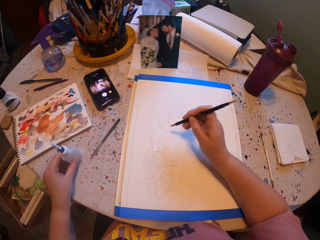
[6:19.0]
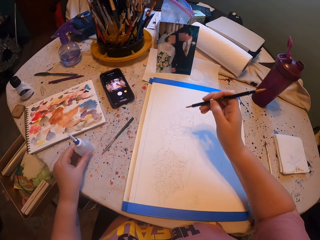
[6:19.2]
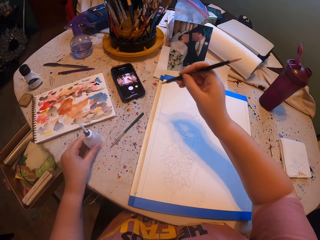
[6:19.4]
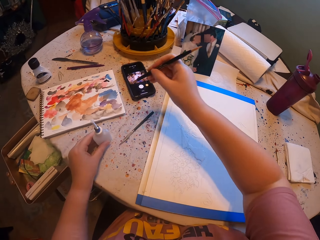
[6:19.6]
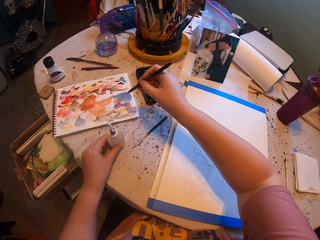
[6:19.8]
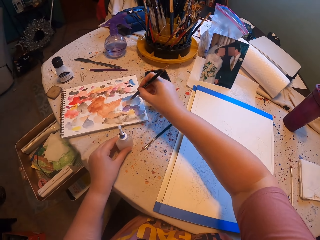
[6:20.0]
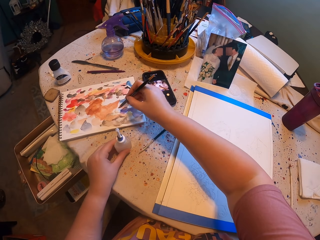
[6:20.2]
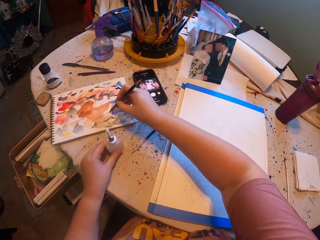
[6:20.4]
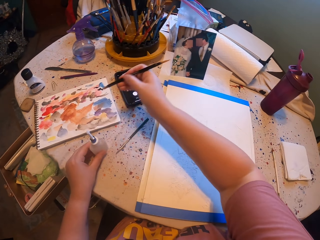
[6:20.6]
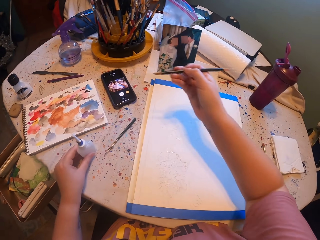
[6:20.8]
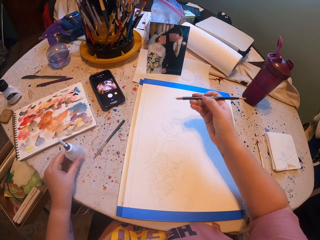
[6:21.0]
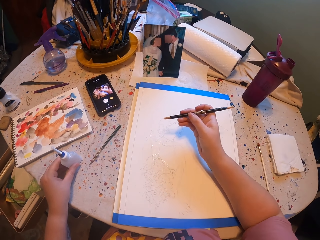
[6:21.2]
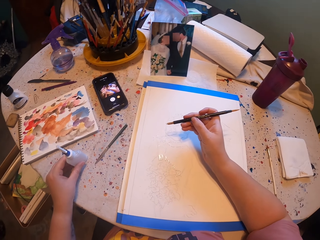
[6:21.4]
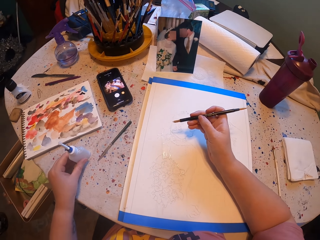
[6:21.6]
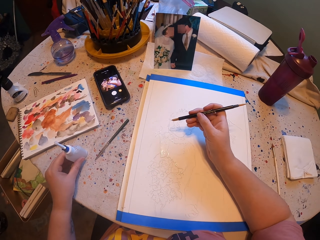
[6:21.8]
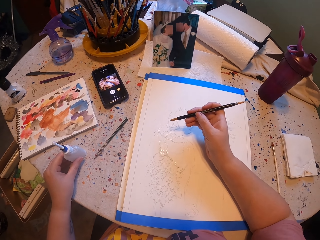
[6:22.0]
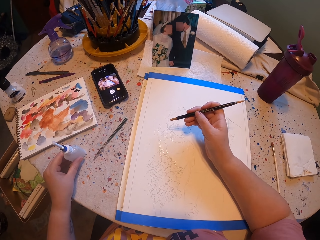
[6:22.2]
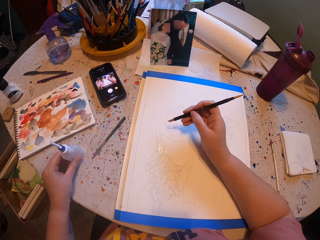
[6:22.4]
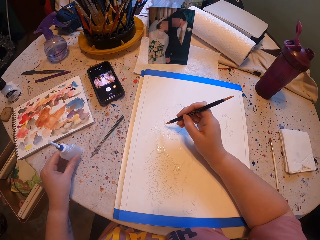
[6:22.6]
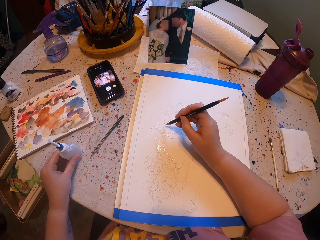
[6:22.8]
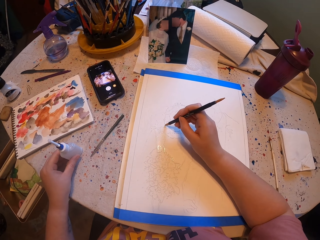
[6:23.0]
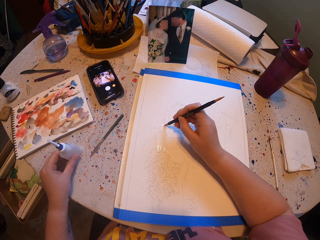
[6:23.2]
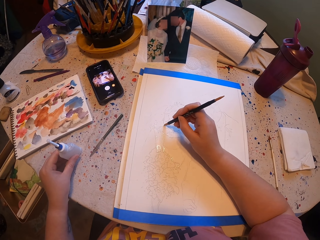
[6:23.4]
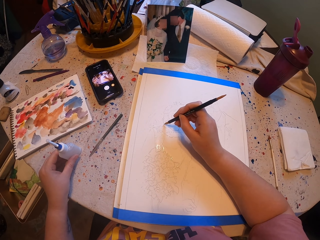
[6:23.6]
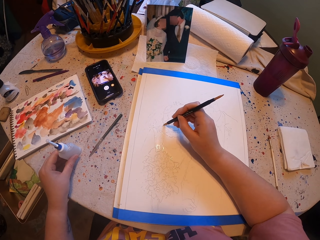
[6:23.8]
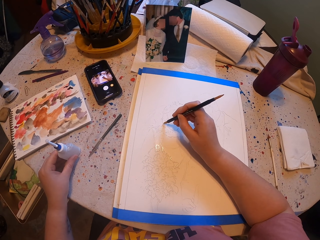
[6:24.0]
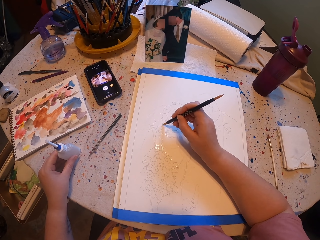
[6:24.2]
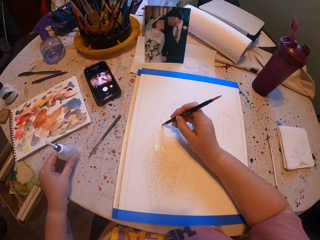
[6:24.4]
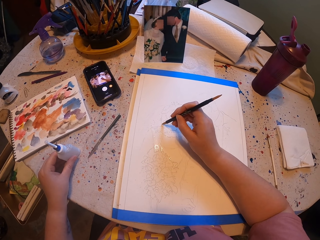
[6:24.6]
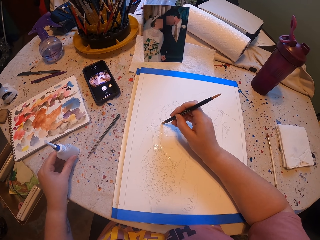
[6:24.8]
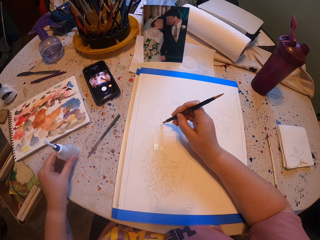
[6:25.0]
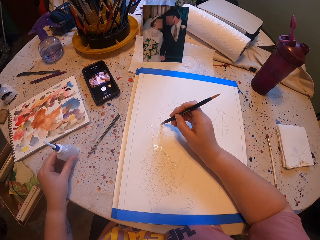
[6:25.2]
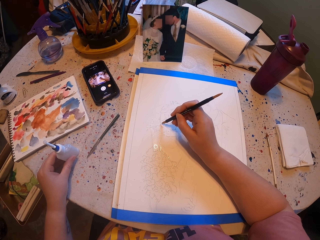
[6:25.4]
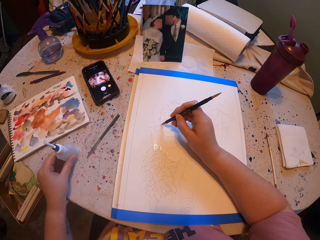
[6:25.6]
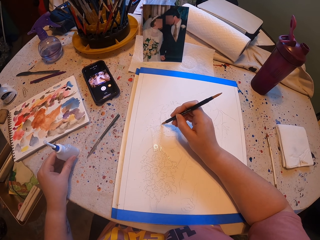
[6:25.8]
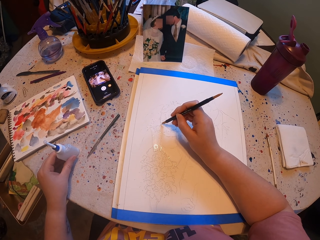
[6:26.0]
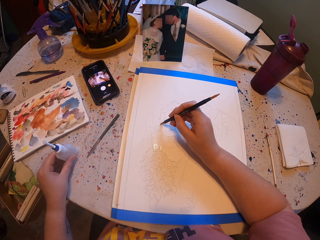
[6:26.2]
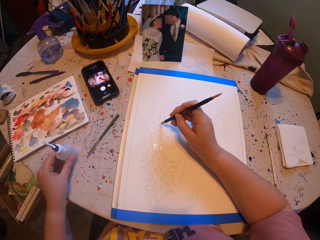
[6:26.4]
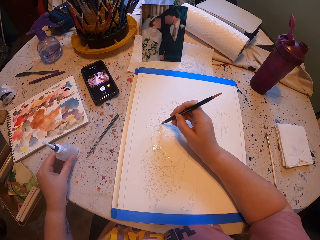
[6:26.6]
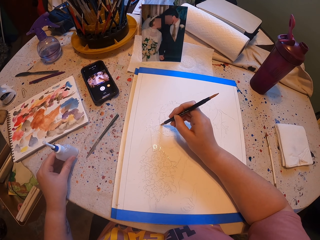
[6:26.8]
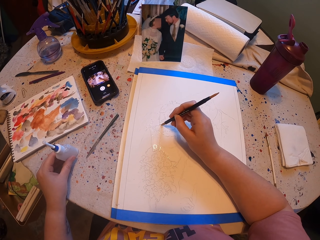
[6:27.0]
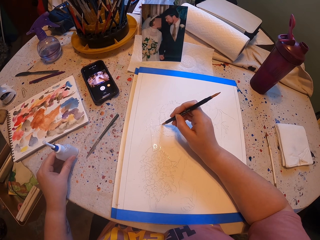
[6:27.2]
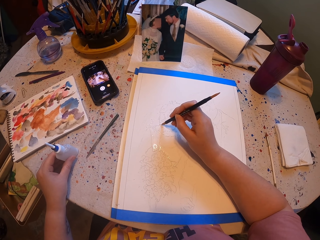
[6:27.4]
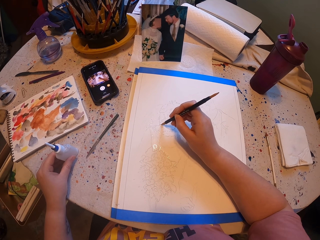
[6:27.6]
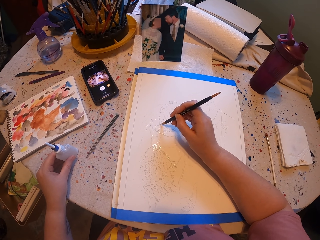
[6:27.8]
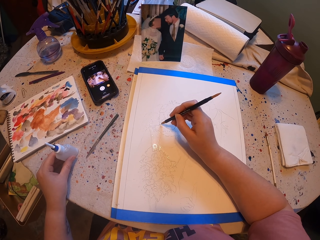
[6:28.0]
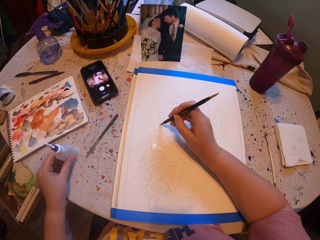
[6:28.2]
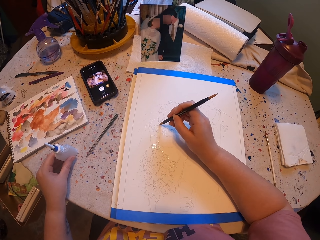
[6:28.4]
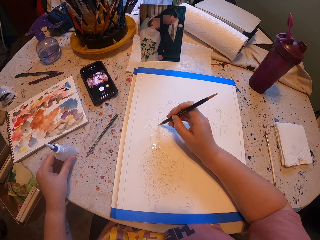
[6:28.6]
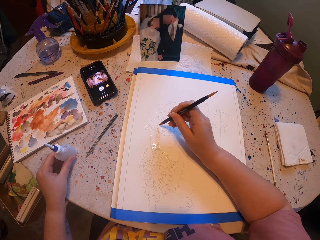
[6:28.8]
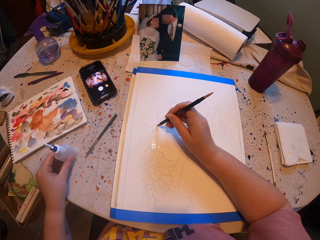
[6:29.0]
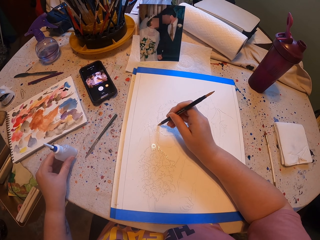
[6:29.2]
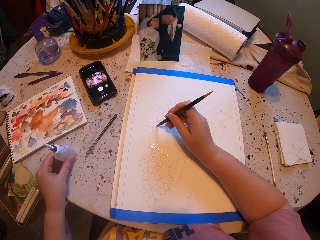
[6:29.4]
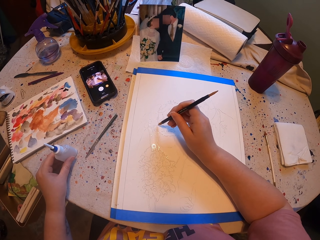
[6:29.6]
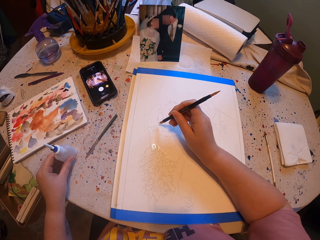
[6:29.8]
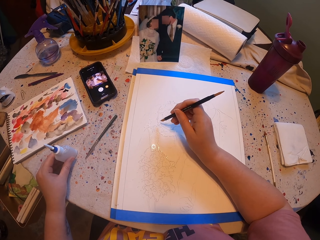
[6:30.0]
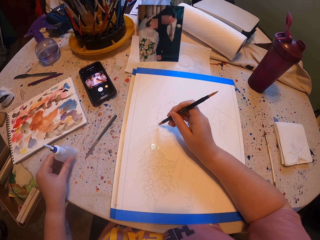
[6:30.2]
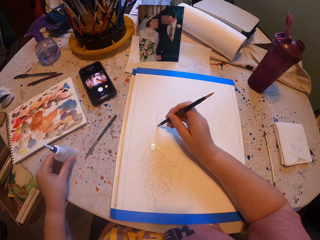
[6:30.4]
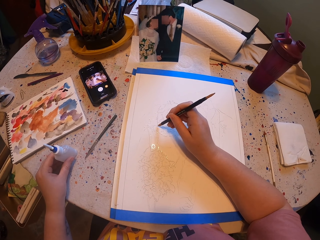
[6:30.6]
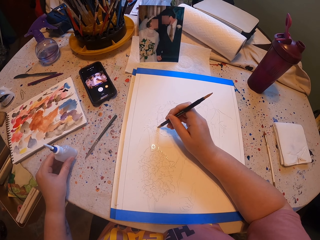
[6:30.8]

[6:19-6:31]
The camera wearer rubs the pen brush on the ink paper. They pick the paint with the brush. They paint the paper with the pen brush.

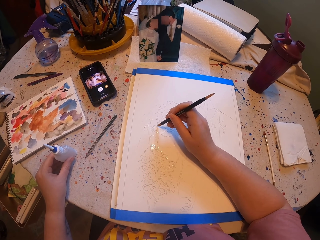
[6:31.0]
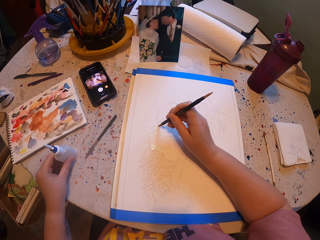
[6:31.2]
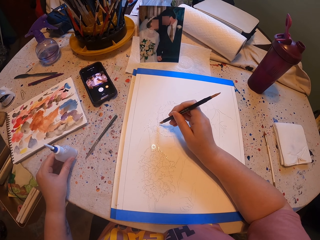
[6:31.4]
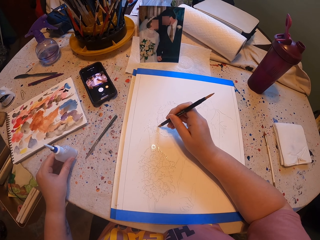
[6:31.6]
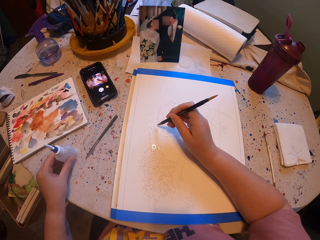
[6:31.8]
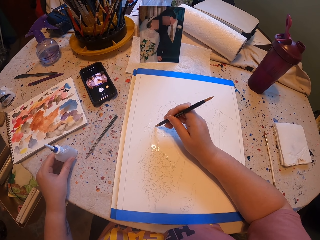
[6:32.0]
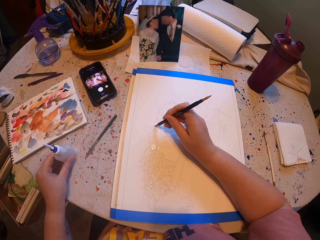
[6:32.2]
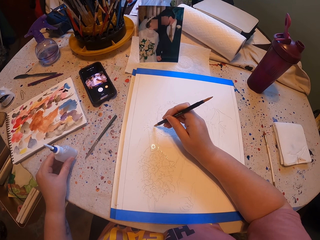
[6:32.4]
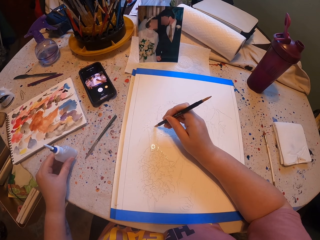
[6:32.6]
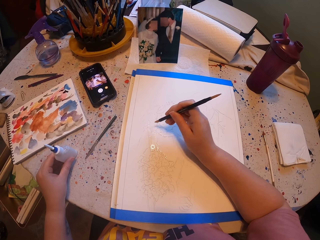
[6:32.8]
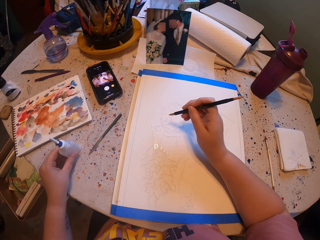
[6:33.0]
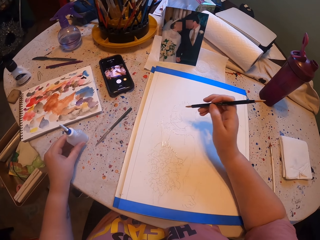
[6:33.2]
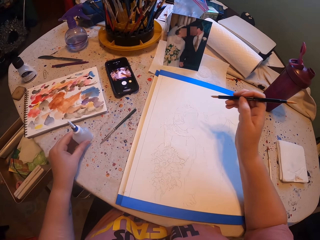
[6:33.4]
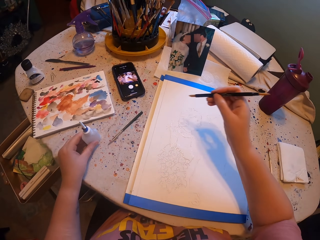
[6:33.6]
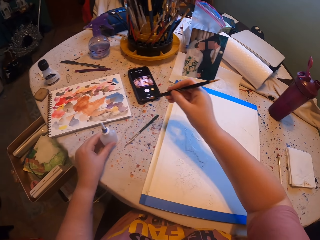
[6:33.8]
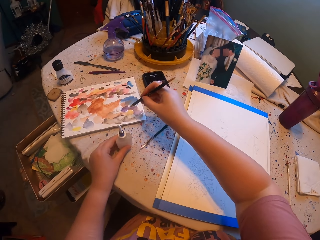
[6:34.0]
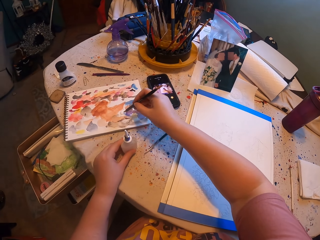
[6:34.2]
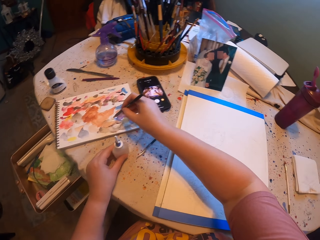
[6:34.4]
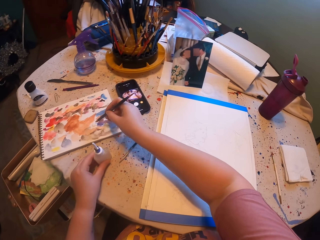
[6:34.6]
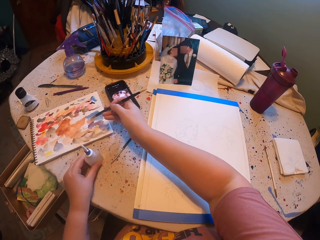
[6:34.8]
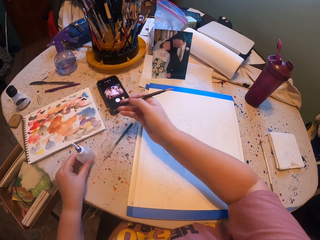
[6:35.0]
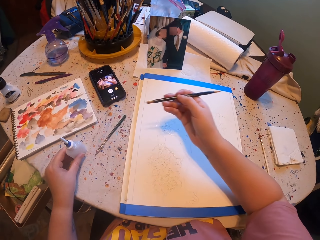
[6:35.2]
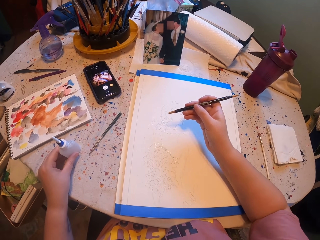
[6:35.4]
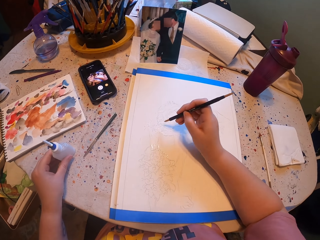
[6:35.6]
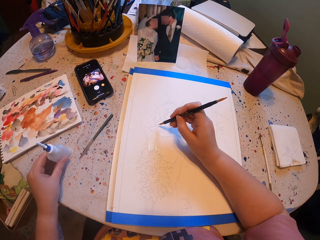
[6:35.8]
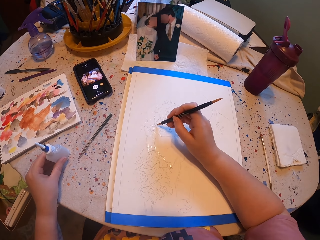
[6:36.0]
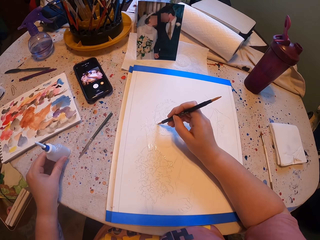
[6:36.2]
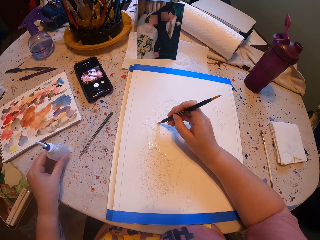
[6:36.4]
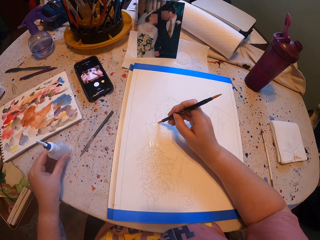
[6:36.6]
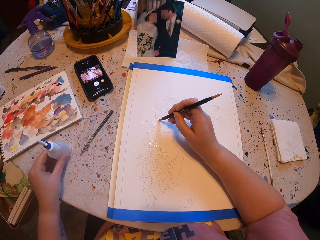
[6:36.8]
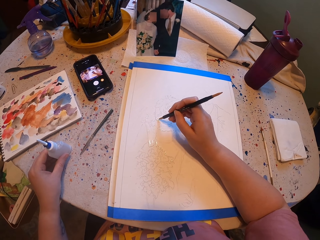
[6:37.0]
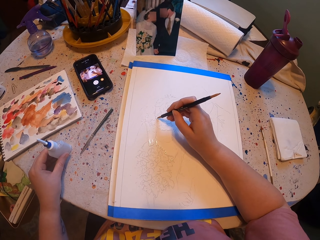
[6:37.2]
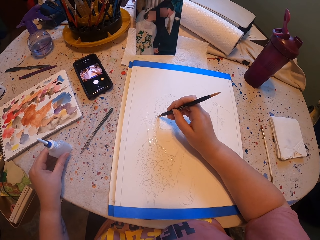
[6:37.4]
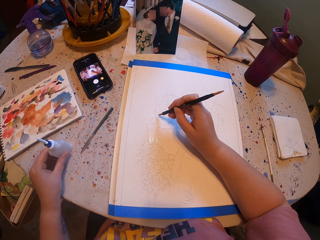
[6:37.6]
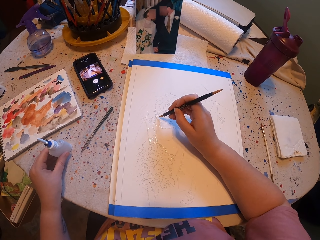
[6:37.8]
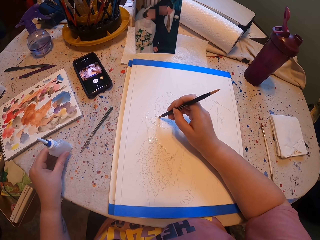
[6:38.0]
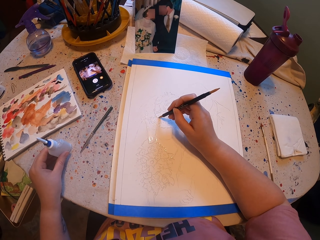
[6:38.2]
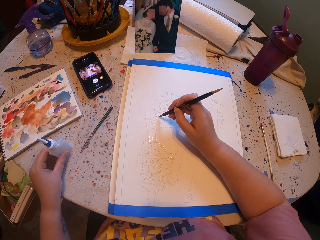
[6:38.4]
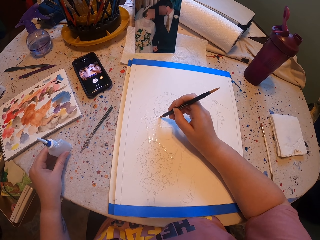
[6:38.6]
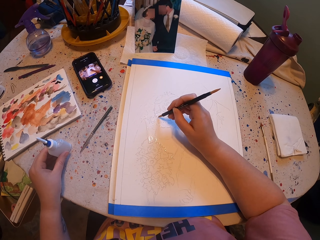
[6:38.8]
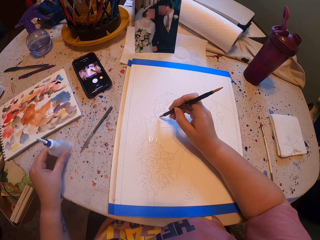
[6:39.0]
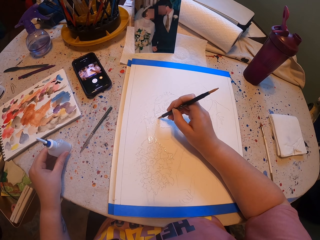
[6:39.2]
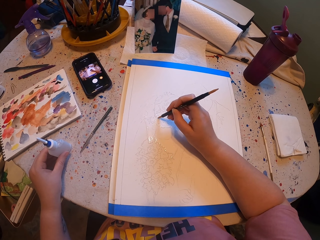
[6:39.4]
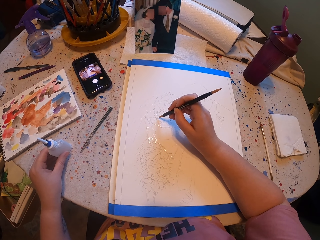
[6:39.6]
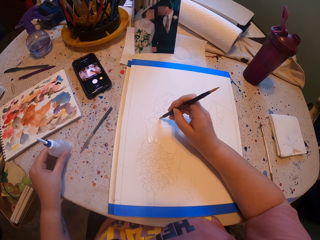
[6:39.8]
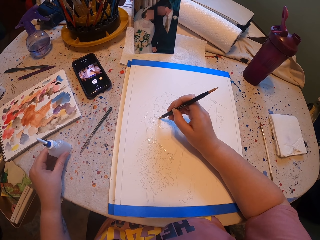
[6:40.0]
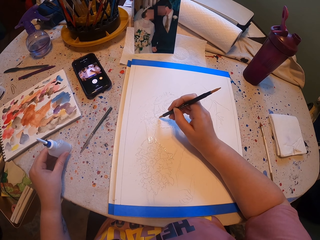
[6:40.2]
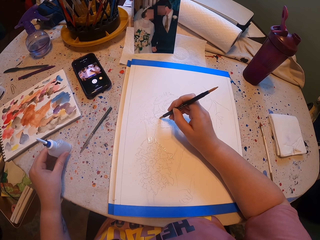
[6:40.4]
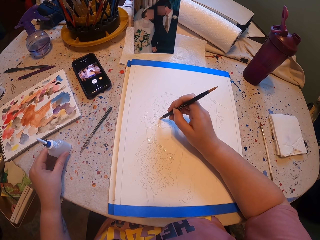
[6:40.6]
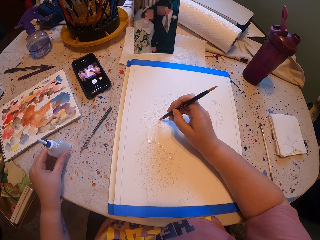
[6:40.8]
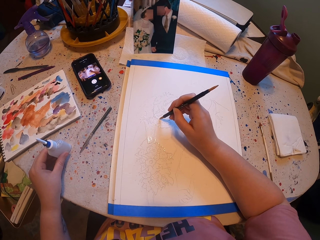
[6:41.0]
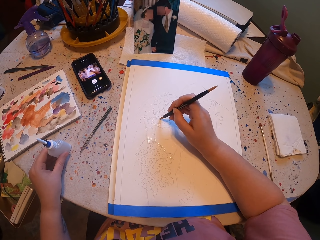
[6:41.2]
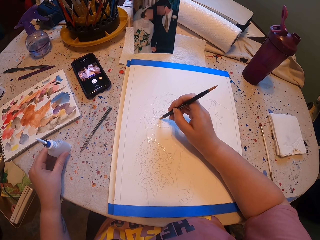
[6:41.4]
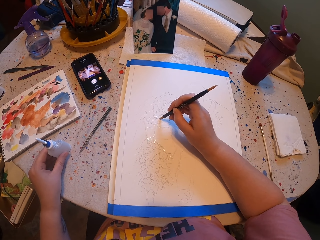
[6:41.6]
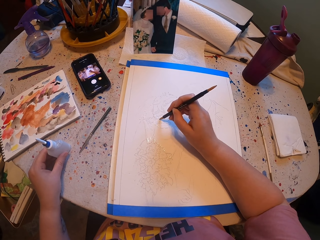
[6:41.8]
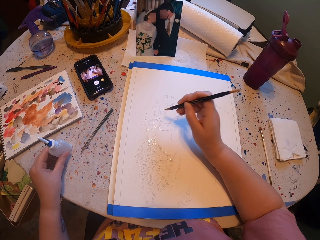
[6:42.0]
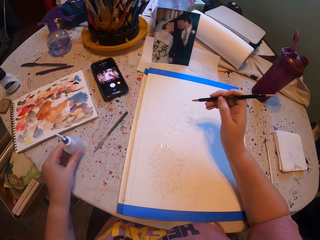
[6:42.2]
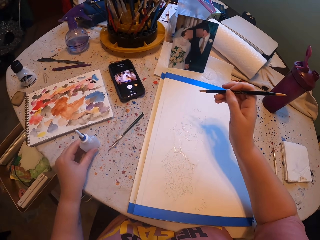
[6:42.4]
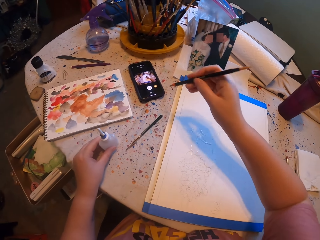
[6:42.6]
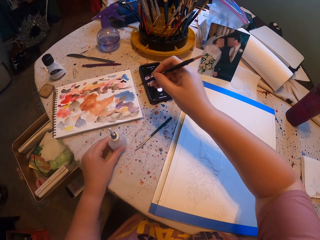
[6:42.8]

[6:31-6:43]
The camera wearer rubs the pen brush on the ink paper. They paint the paper with the pen brush.
